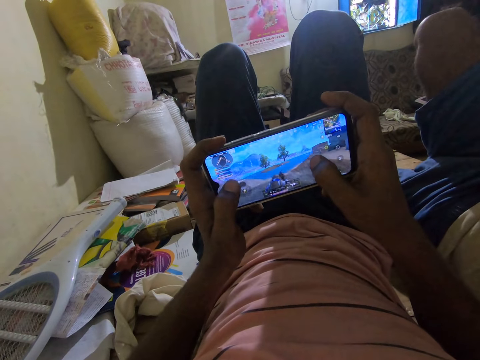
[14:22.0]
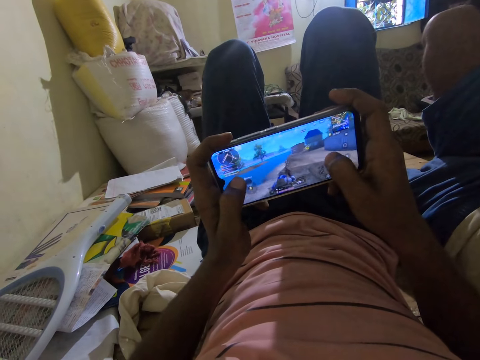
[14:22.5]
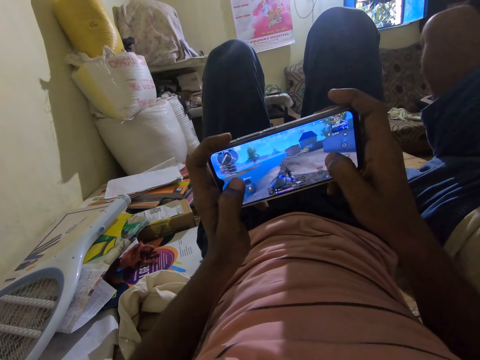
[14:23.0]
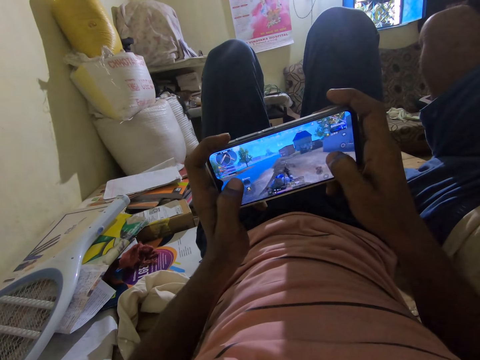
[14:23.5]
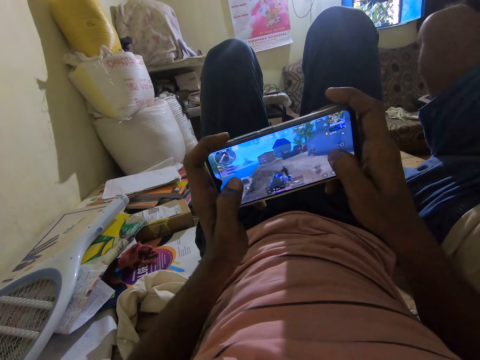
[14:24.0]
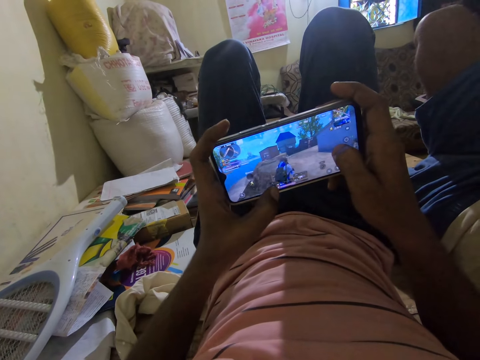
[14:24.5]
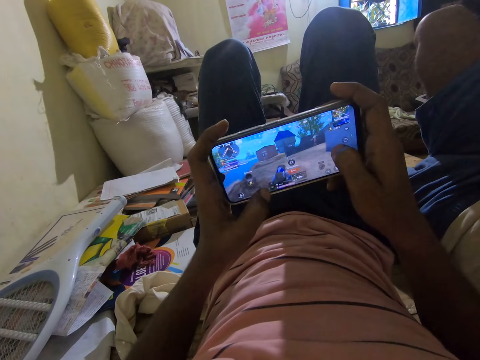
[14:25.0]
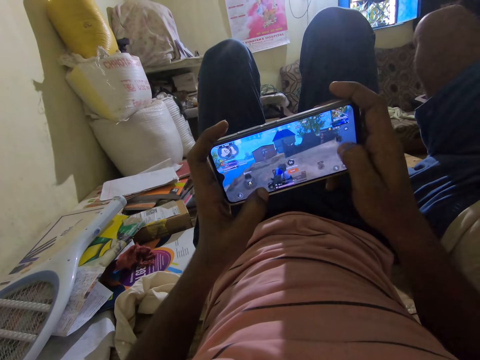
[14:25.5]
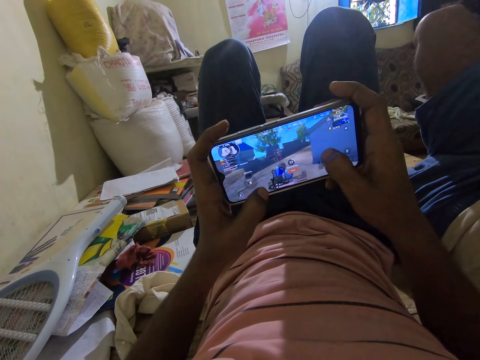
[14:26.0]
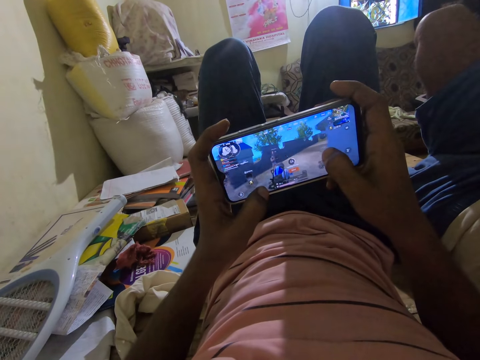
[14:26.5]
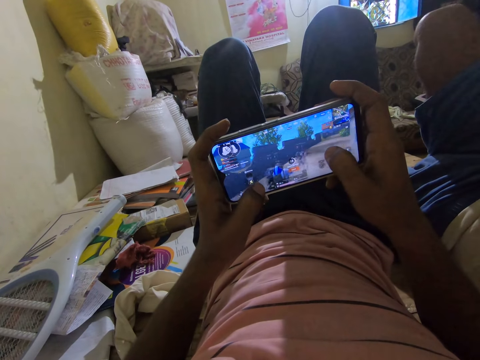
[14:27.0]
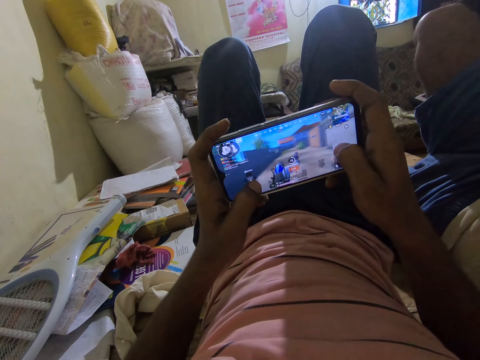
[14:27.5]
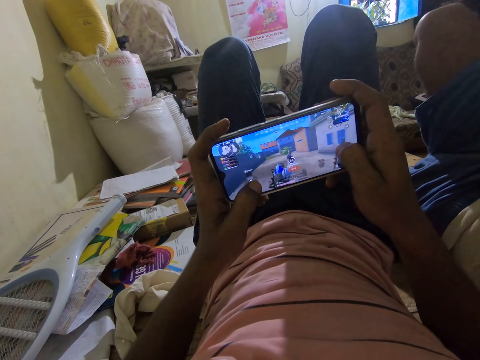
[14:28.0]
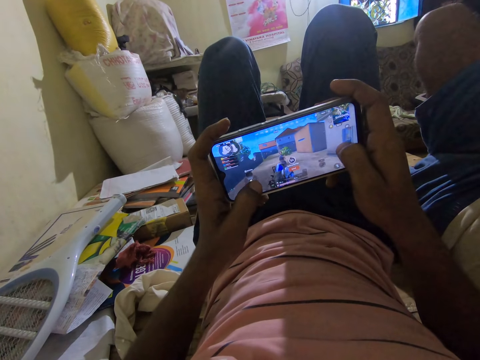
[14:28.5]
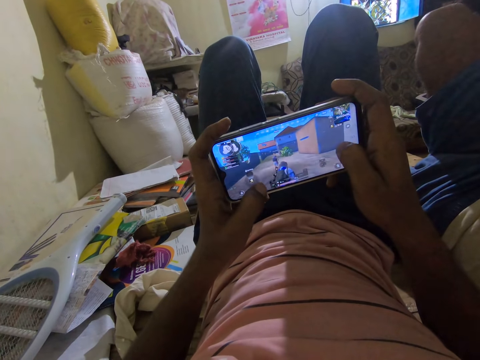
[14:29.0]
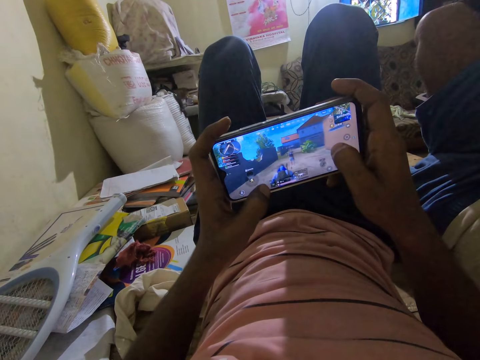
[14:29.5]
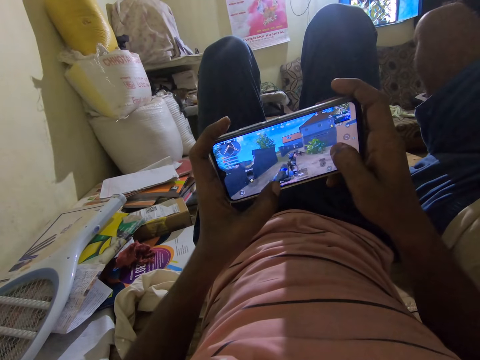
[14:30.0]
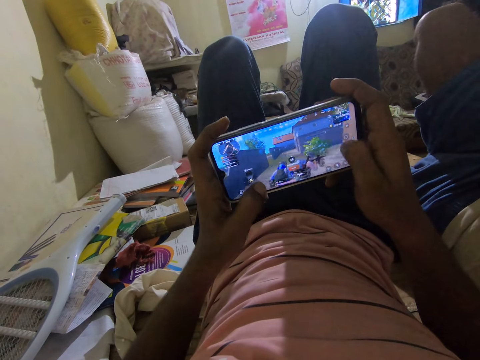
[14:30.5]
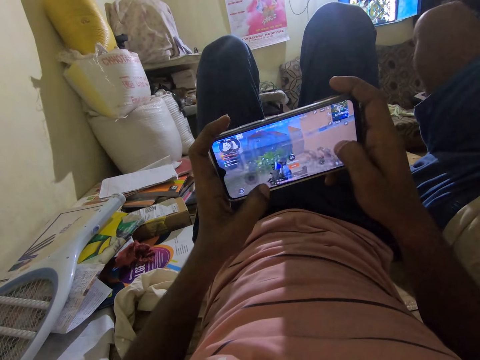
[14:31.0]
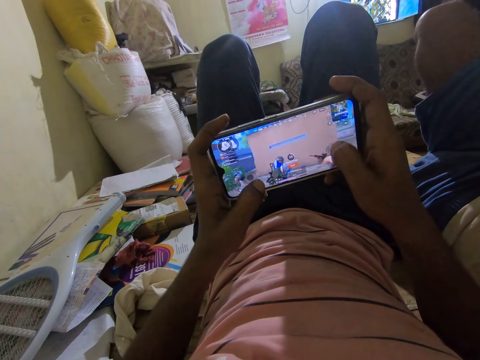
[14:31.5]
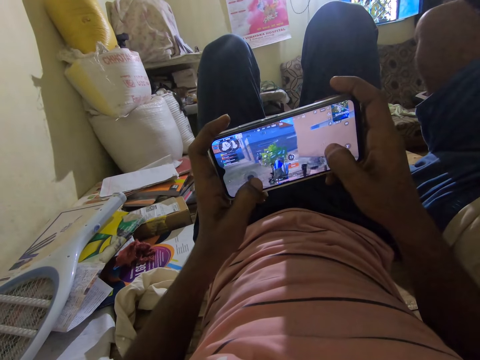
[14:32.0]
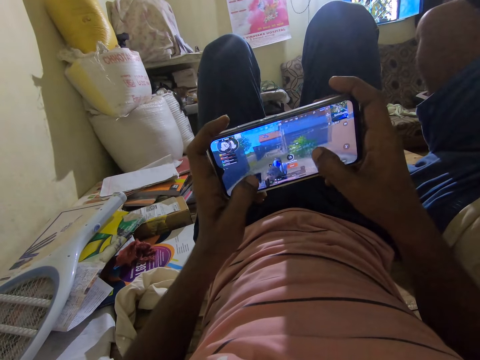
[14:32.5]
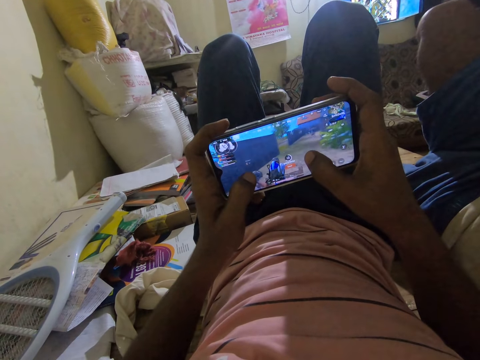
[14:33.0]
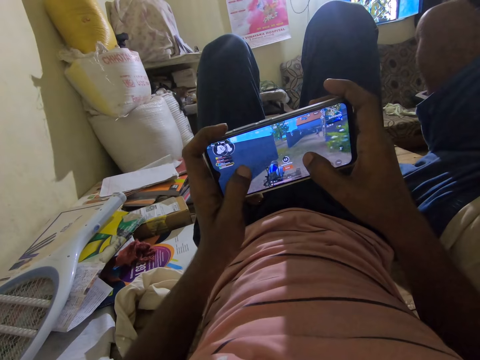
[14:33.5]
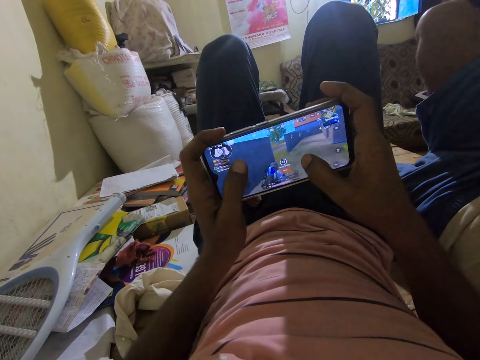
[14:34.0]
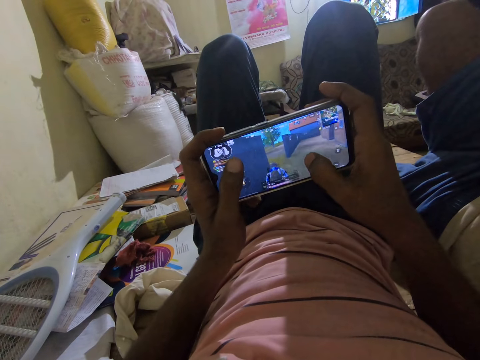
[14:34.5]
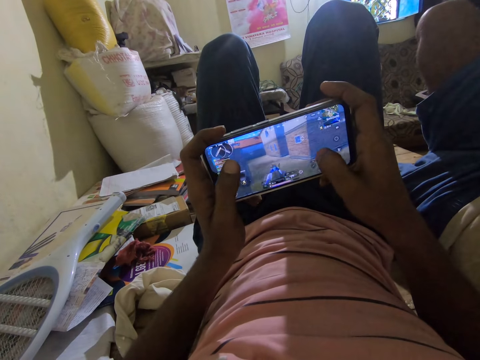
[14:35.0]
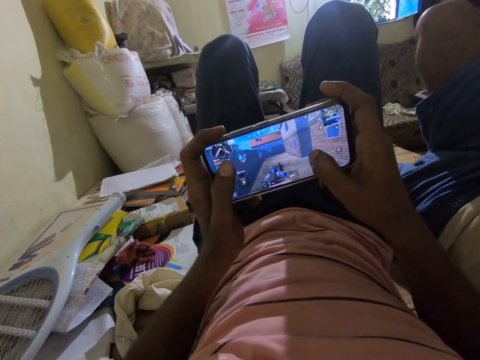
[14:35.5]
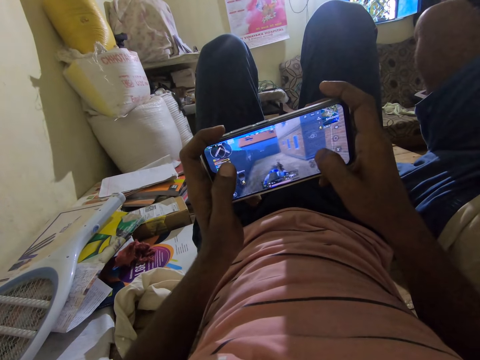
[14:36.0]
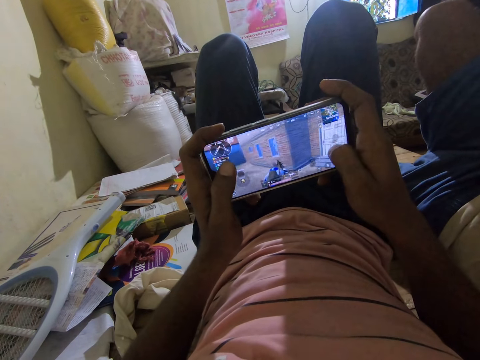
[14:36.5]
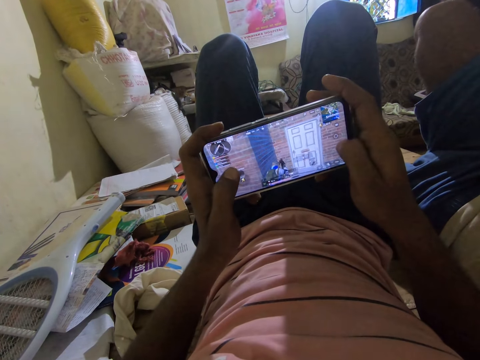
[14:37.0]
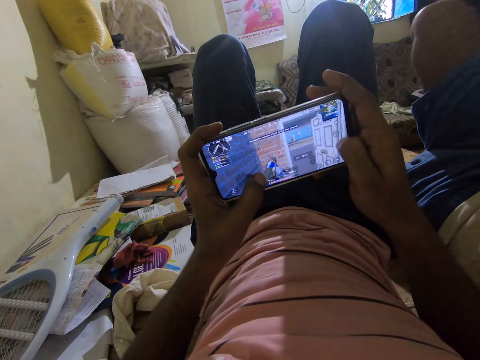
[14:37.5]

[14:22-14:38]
A man talks to the camera wearer. The camera wearer interacts with the man. They play a game on the phone. They interact with the man. They play video games on their phone. The man talks to the camera wearer. The camera wearer interacts with the man. They play a game on the phone. They interact with the man. They play video games on their phone.

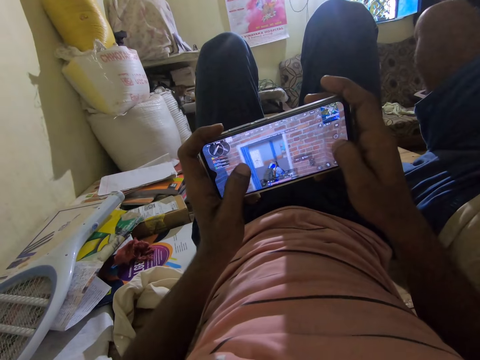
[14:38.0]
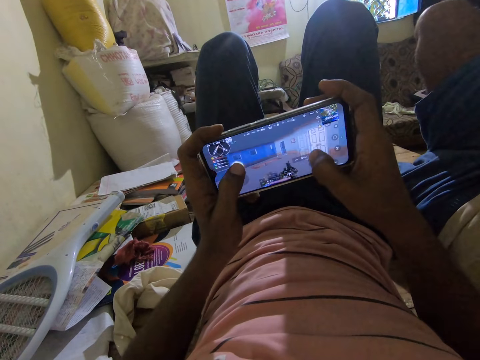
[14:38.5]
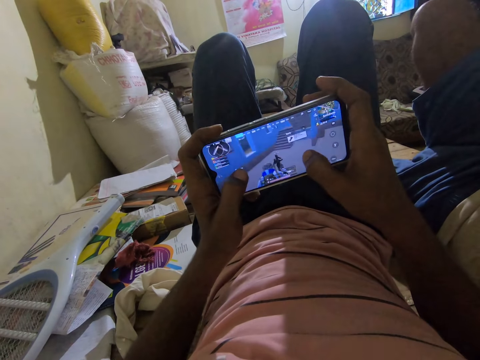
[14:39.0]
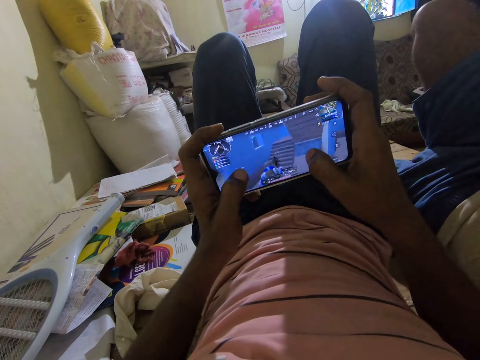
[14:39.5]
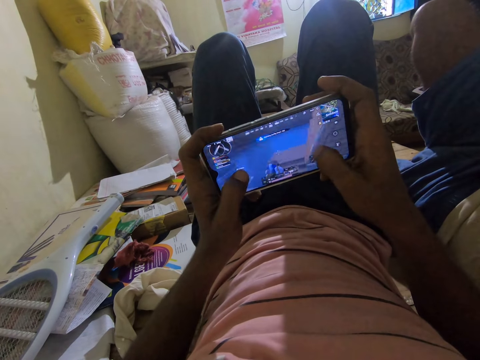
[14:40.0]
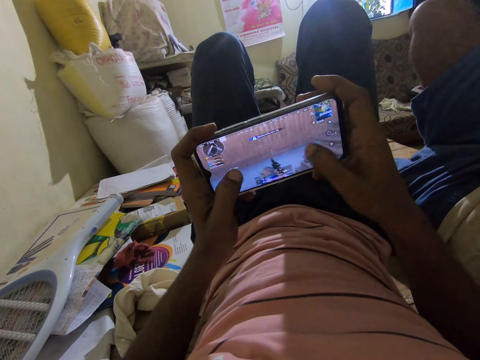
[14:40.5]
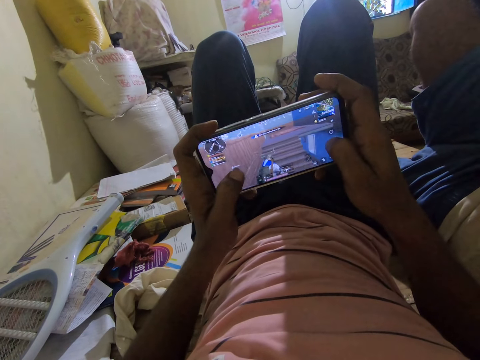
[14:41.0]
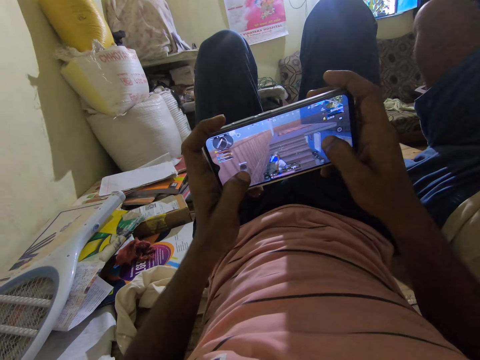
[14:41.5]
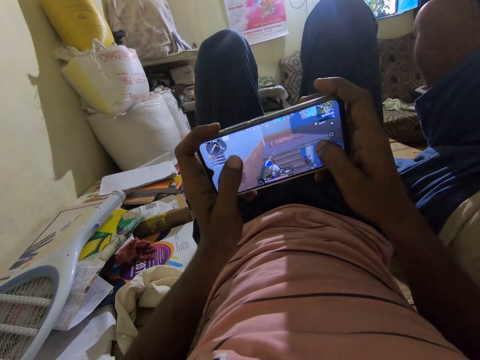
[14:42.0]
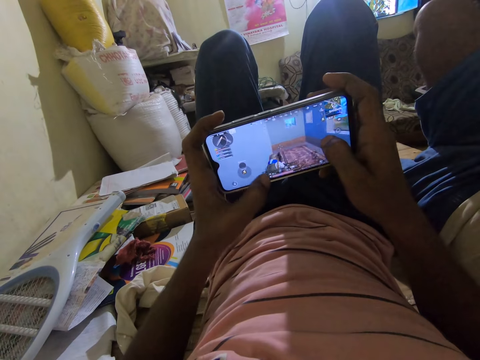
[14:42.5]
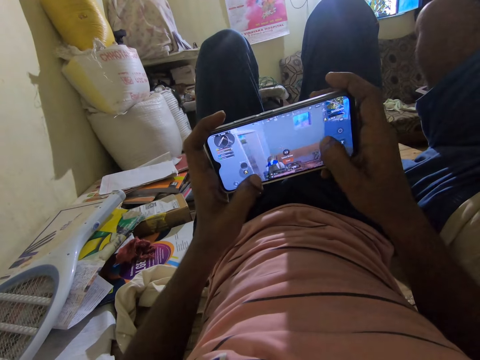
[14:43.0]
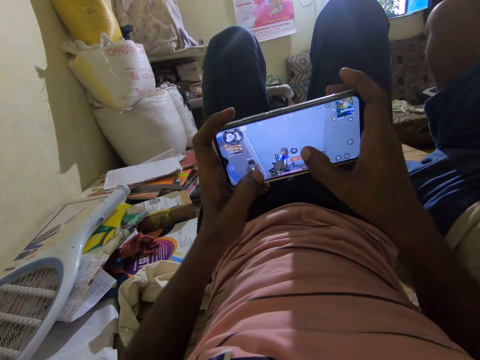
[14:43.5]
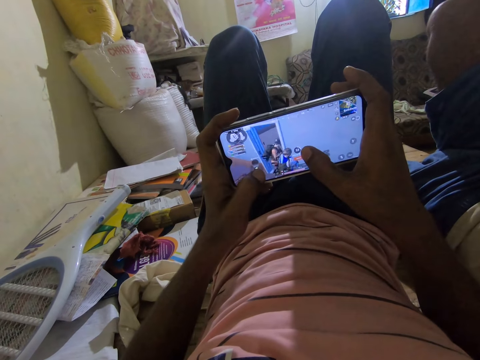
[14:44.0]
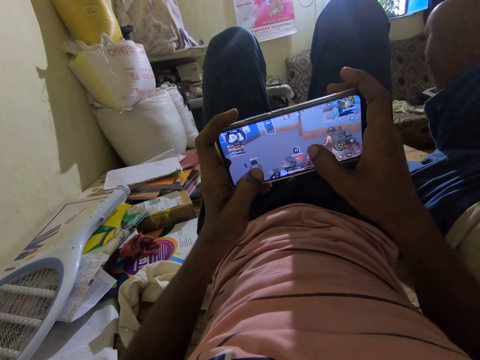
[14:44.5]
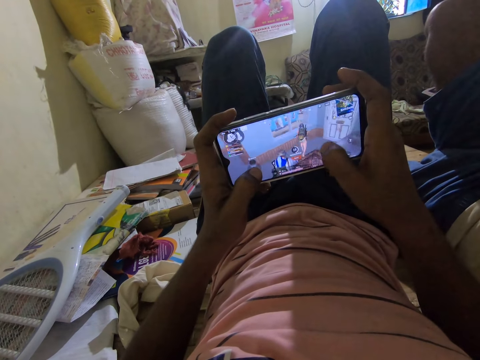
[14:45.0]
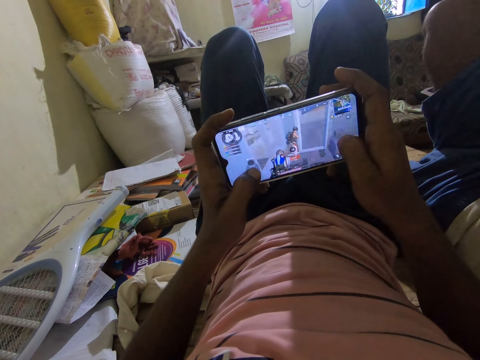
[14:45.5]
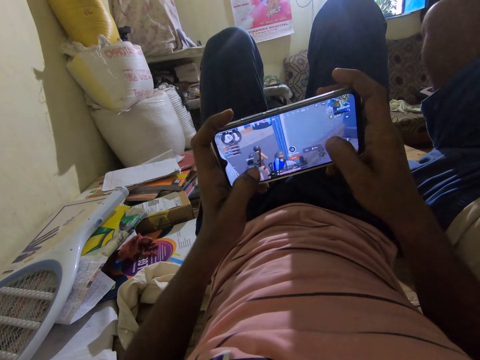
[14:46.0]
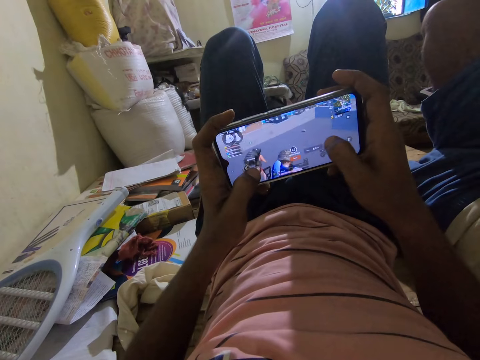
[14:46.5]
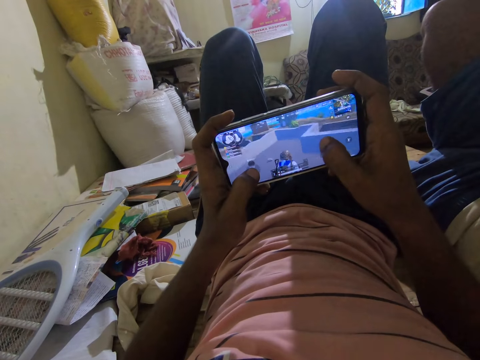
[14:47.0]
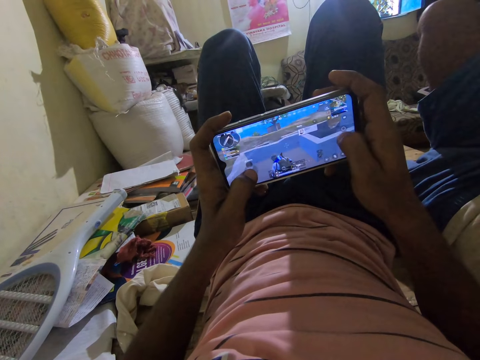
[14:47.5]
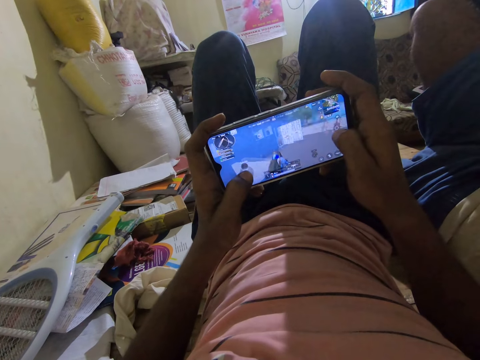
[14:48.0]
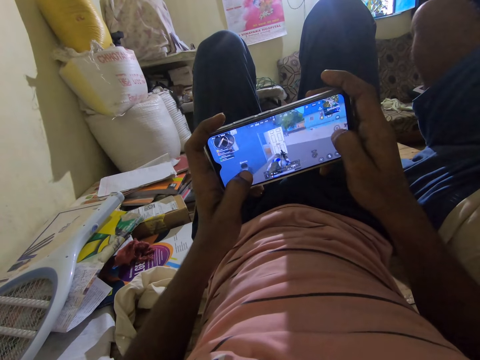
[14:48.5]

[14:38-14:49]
The camera wearer talks to a man. They play video games on their phone.
